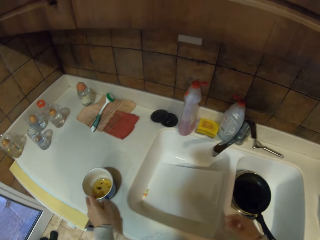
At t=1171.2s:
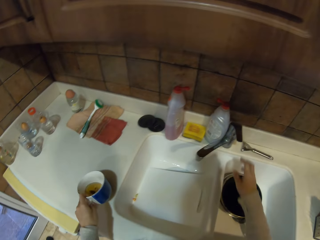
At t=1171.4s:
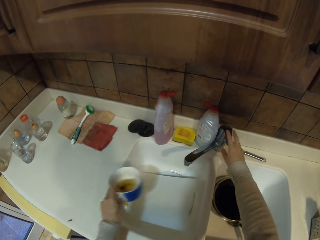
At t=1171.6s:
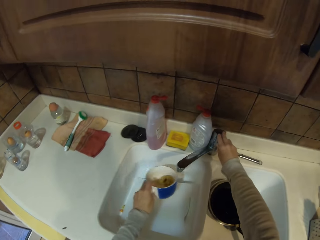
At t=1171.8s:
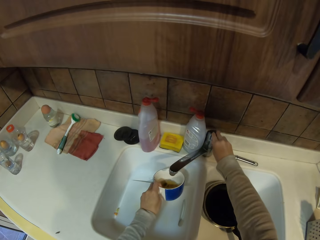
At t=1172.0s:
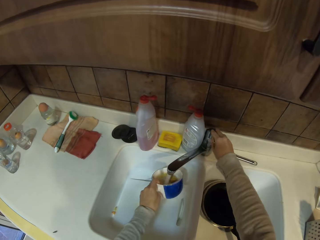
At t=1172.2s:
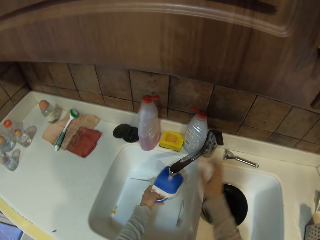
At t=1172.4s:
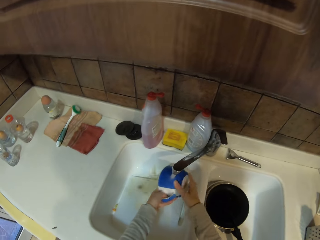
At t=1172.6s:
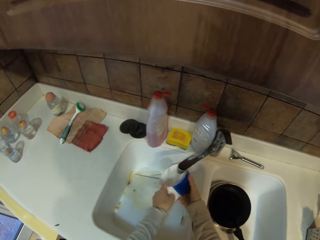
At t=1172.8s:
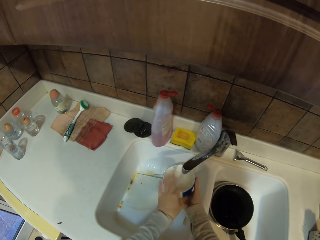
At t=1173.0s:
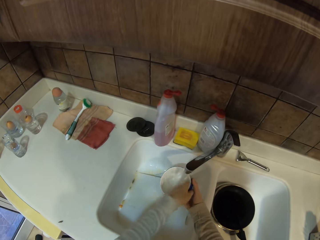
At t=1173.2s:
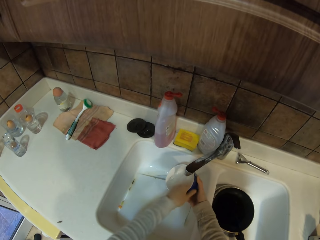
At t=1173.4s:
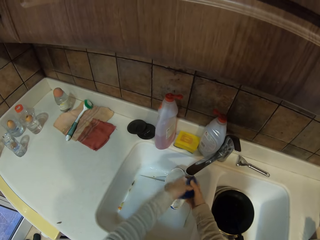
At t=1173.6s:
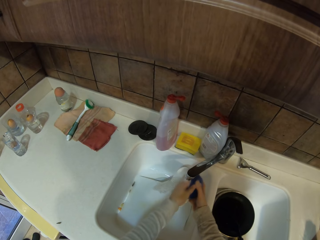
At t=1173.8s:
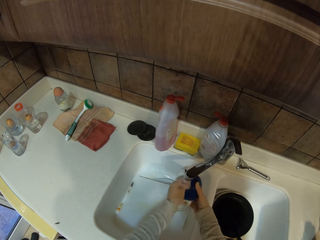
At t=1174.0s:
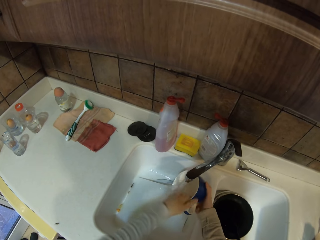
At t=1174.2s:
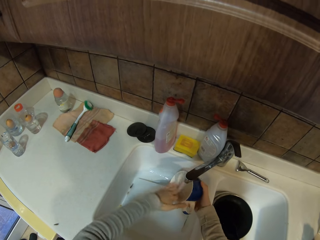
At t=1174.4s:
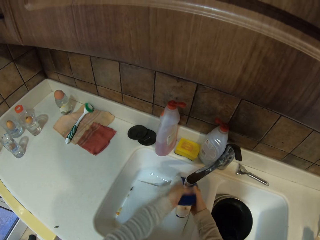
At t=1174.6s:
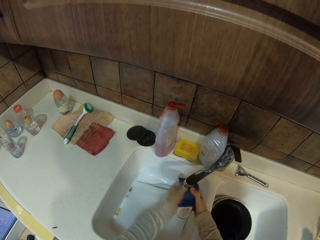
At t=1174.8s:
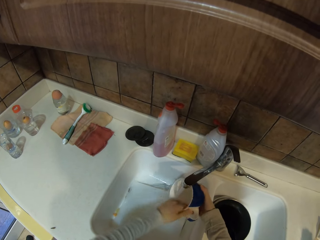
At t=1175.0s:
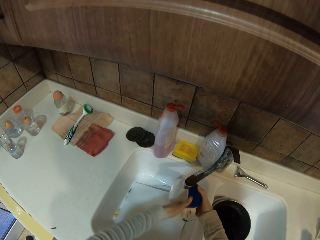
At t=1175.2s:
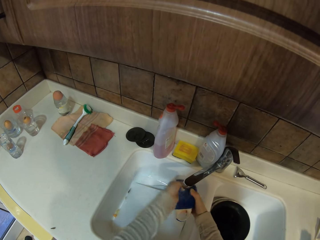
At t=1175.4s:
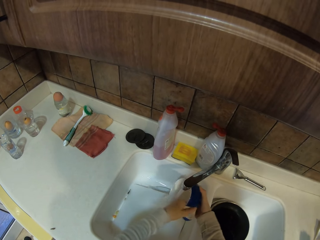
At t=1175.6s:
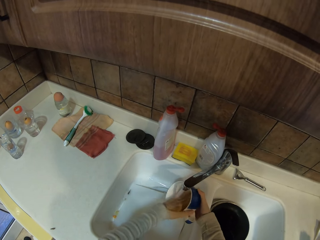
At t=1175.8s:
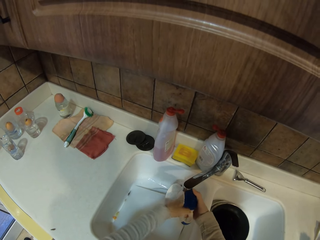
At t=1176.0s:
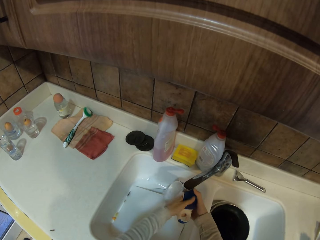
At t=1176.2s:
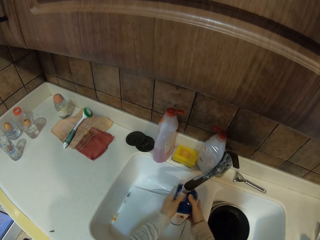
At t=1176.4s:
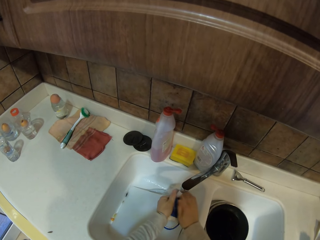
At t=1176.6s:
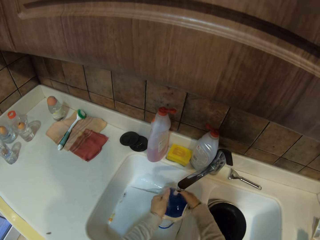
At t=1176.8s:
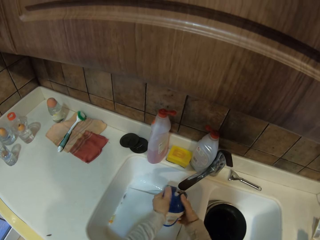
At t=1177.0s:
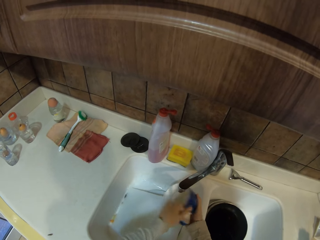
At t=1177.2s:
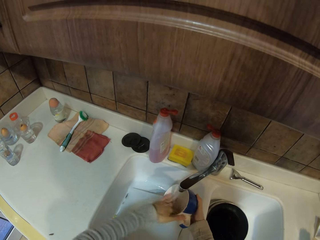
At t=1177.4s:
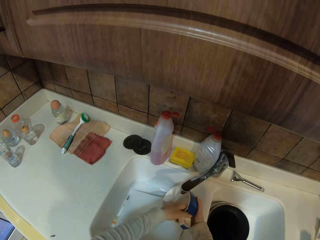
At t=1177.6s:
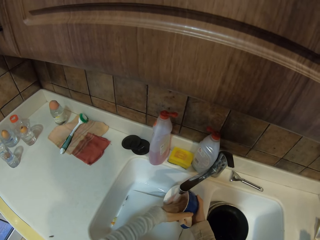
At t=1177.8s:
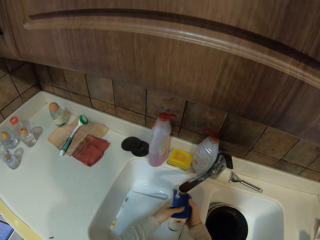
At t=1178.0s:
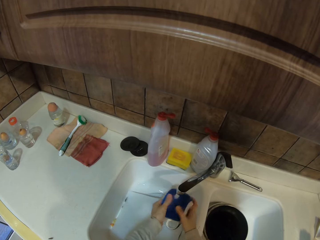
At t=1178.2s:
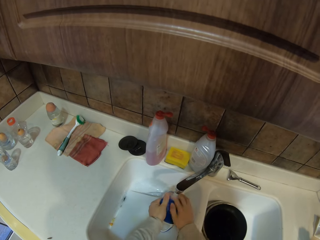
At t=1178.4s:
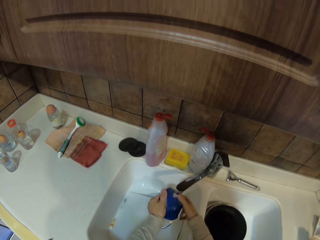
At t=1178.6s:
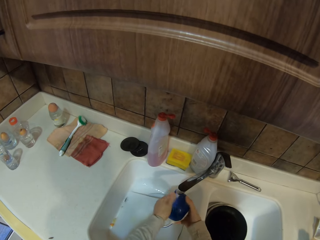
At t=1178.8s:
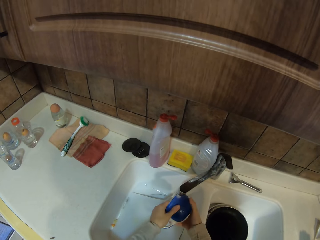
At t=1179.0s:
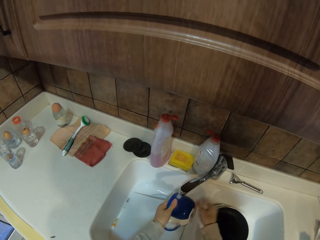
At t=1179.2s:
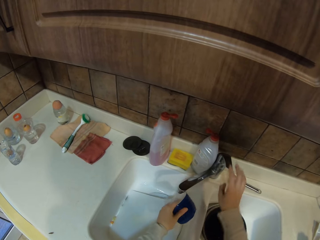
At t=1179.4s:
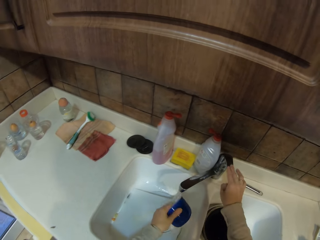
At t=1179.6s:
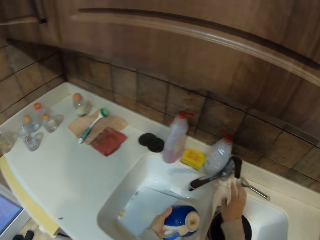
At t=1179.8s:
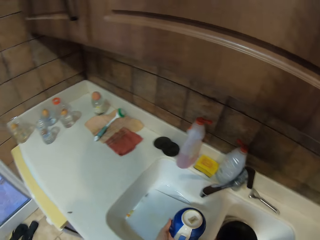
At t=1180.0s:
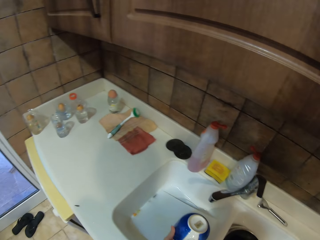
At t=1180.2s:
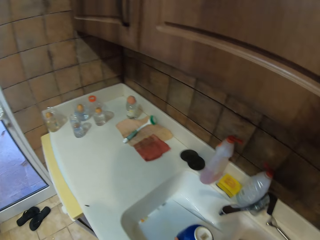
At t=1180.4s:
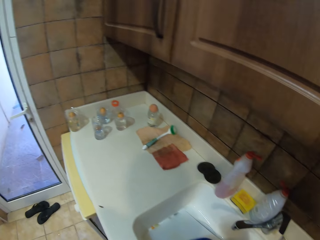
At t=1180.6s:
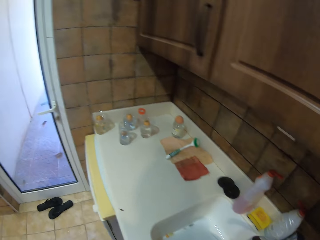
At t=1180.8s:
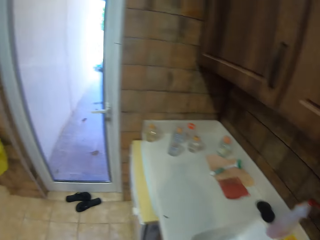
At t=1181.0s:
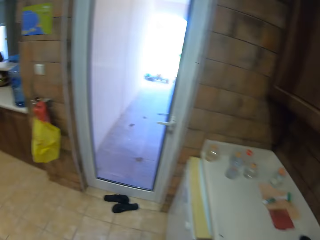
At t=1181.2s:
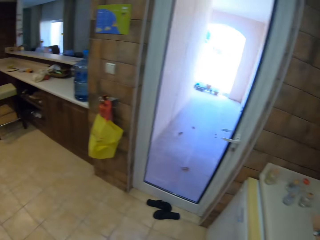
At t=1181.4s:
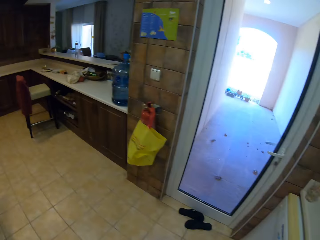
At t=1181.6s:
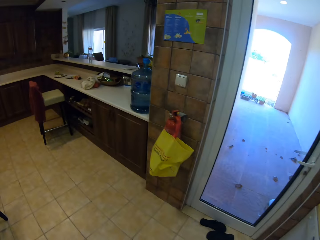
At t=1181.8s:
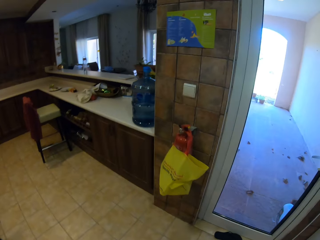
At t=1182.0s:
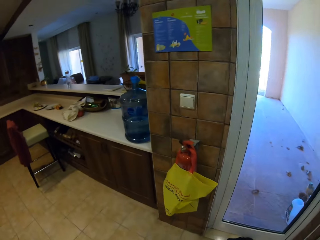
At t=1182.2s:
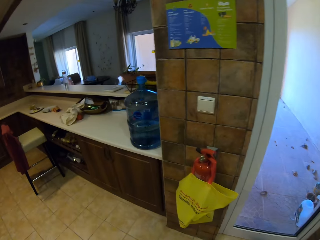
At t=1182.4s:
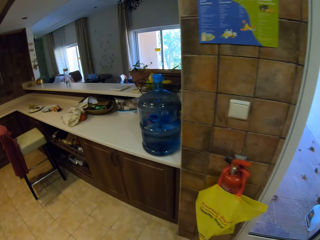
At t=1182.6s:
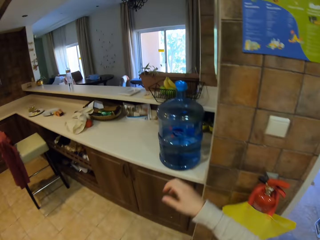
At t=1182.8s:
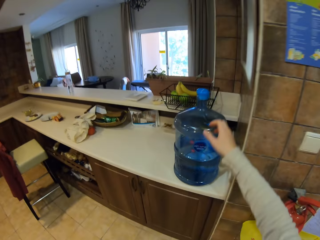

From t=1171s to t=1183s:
The camera wearer takes the cup. They turn on the tap, wash the cup, and turn off the tap. They pass the cup to the right hand. They walk around the kitchen.

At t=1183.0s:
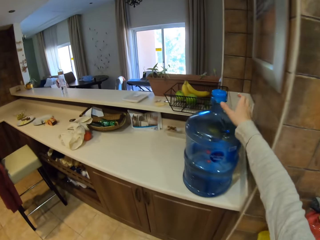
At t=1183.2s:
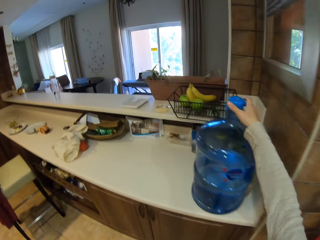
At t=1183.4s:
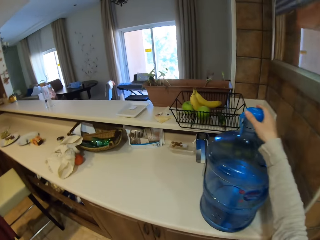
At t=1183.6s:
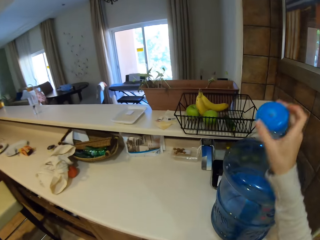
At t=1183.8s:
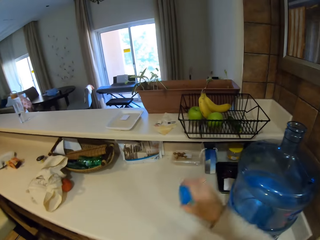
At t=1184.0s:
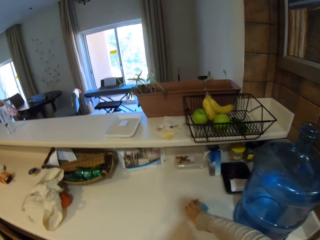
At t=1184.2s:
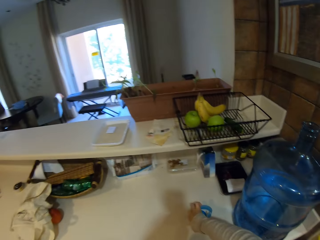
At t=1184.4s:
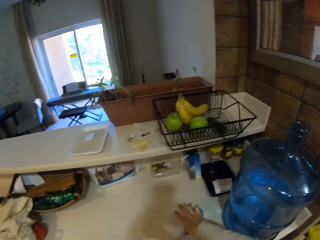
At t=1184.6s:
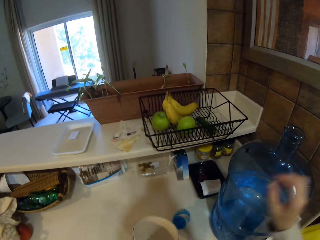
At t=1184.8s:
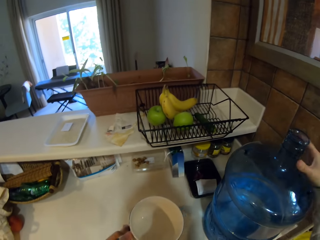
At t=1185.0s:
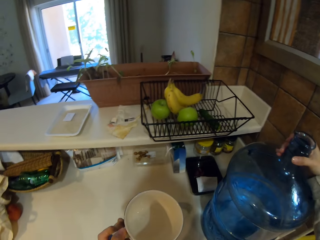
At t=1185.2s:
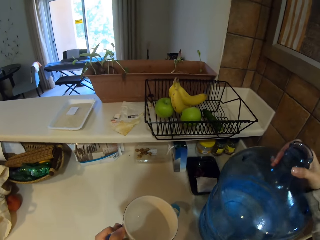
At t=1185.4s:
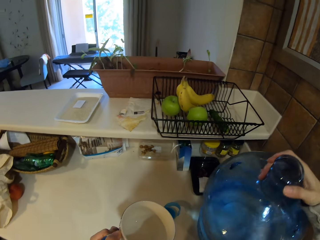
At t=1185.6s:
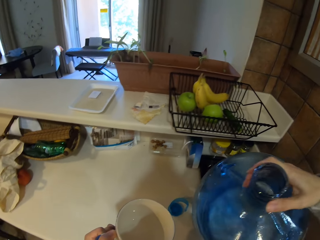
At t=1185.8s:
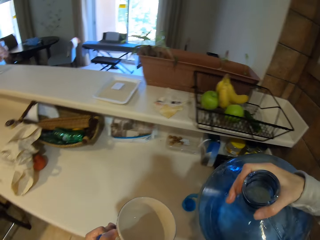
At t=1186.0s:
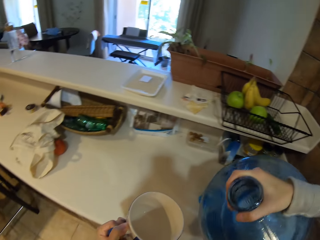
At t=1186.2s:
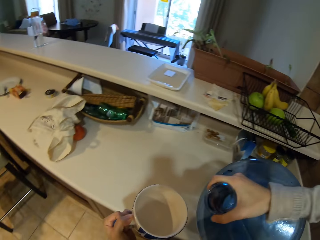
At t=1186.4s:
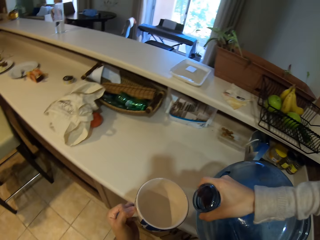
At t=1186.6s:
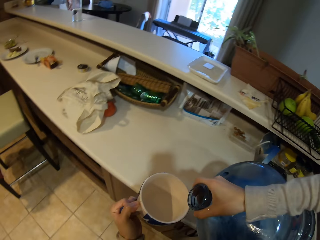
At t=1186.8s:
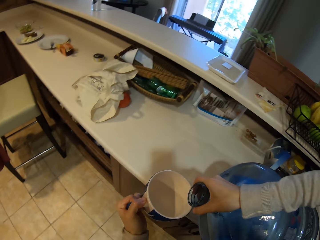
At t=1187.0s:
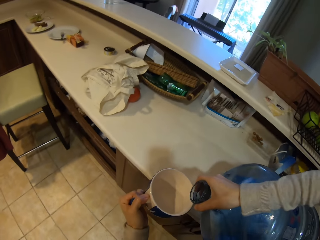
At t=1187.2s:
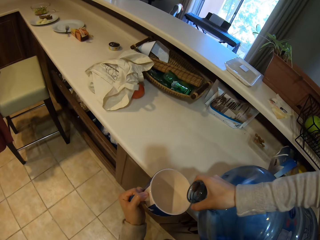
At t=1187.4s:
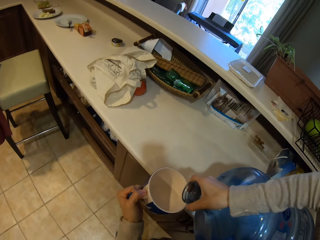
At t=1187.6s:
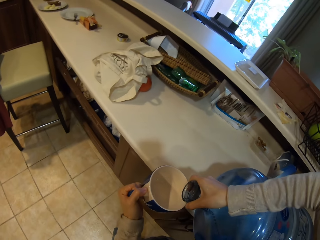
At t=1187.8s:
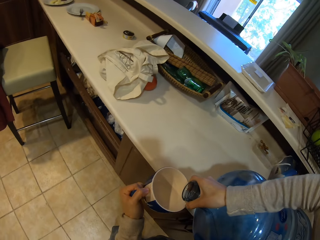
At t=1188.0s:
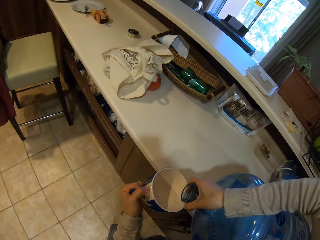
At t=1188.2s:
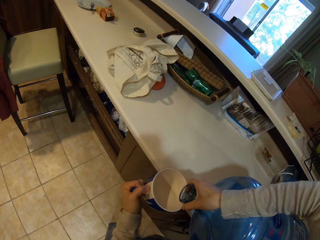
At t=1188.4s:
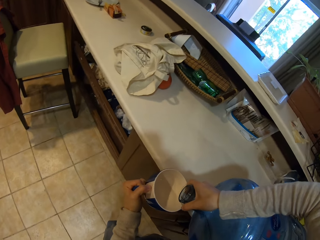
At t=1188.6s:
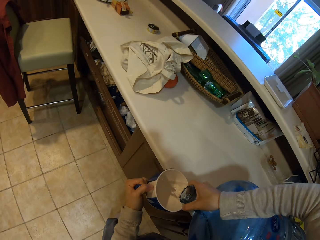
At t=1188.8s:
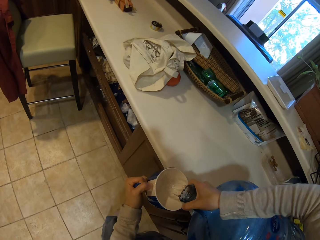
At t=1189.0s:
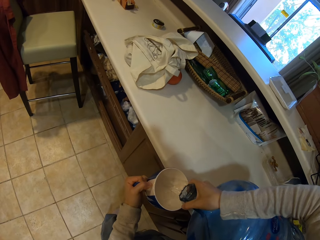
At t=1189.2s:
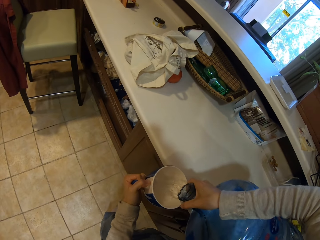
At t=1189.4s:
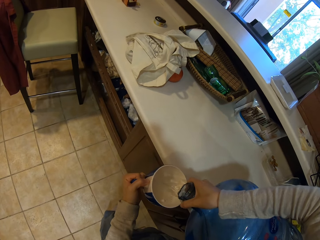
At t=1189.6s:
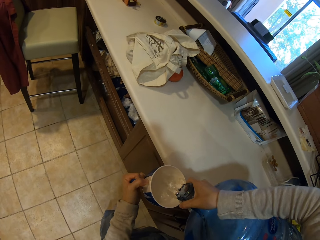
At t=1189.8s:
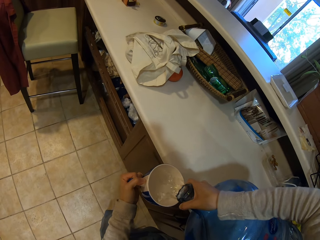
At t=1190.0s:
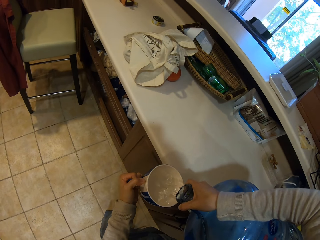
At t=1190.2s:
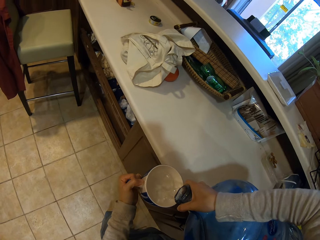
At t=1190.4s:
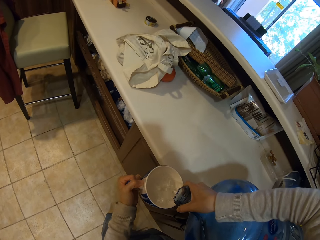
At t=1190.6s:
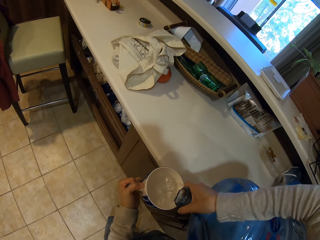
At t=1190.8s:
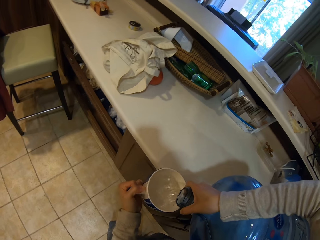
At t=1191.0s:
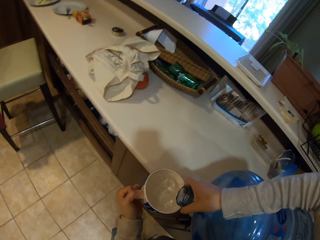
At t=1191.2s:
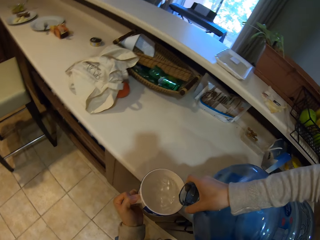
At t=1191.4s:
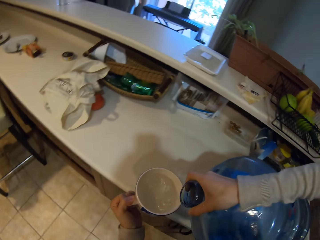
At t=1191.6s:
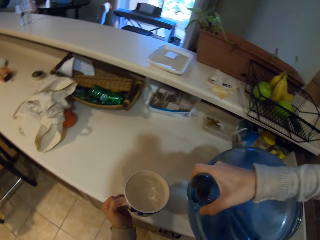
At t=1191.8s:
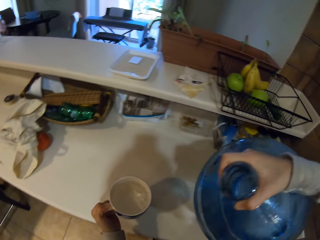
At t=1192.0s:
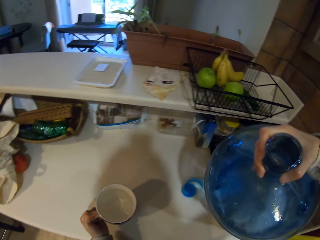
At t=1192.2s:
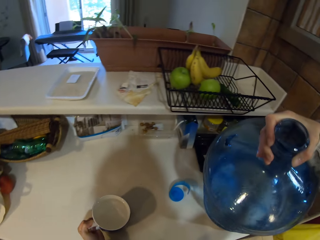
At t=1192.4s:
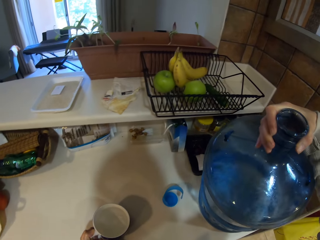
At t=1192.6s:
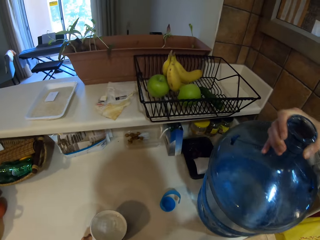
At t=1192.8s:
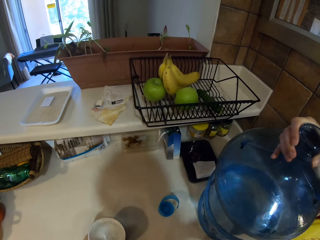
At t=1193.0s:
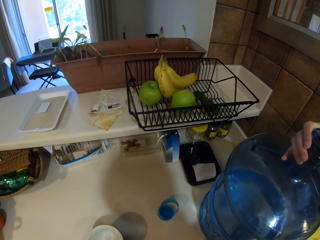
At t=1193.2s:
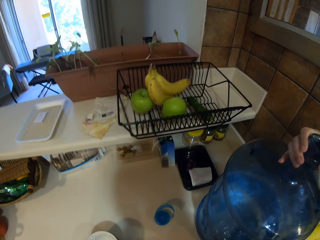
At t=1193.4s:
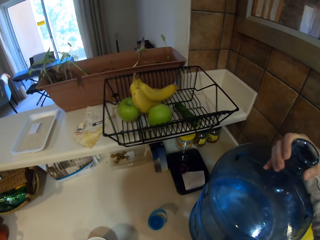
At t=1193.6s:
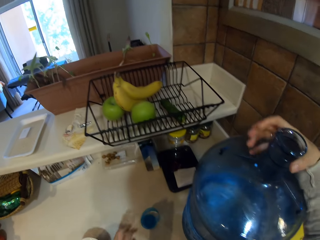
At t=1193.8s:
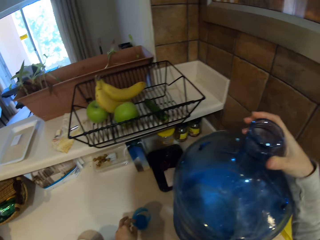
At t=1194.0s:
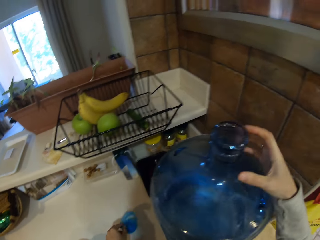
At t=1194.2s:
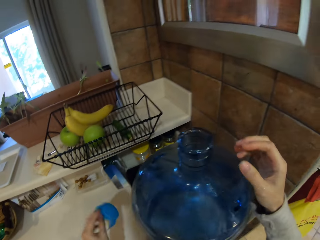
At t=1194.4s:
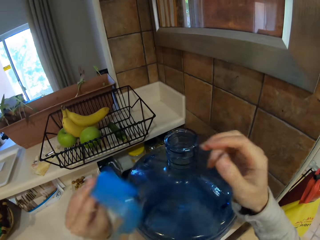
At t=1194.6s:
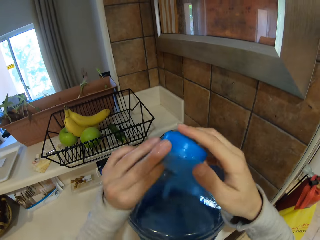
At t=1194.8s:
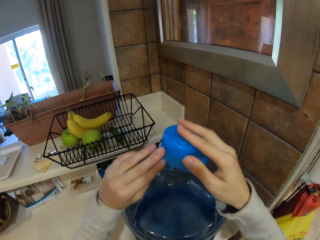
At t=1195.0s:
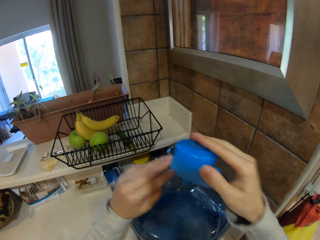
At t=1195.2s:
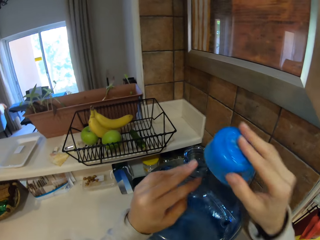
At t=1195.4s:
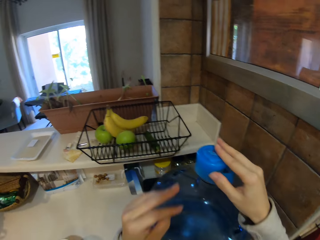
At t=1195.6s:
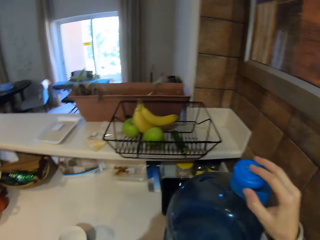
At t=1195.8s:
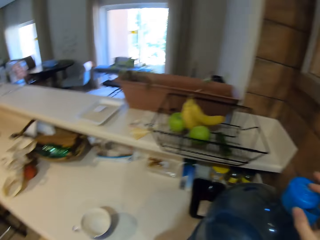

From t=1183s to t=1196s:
The camera wearer removes the bottle cap or lid. They put the lid down. They pour the water in the cup. They put the bottle down, put the cup down, pick up the lid, and put the lid on the bottle.
